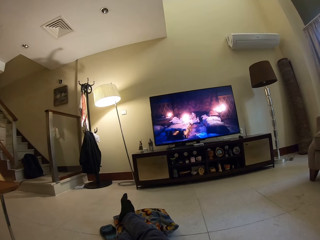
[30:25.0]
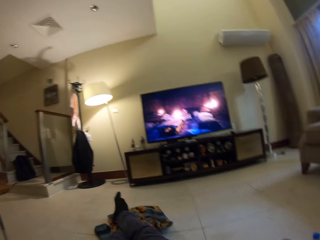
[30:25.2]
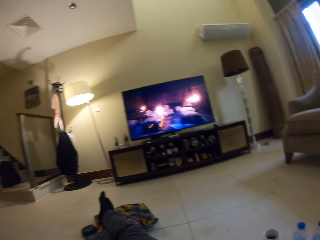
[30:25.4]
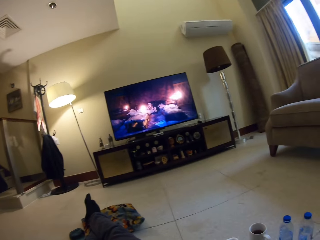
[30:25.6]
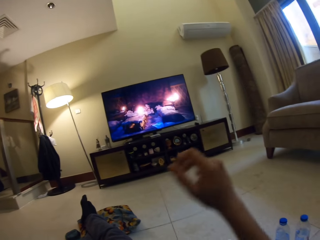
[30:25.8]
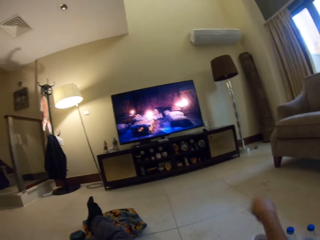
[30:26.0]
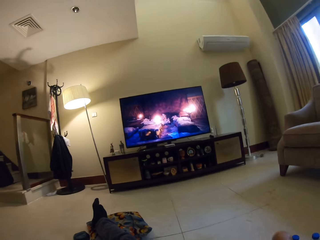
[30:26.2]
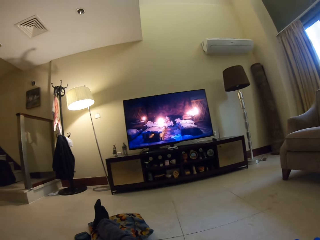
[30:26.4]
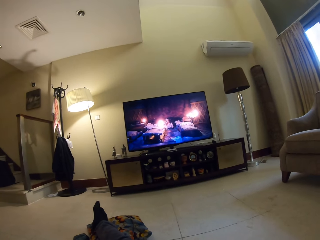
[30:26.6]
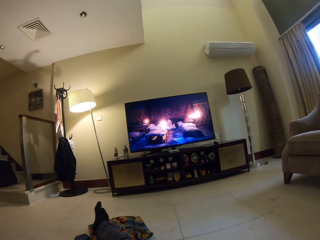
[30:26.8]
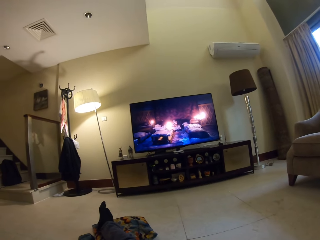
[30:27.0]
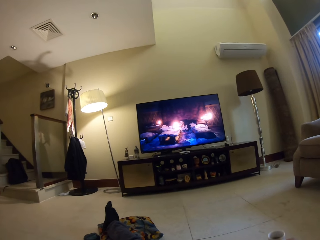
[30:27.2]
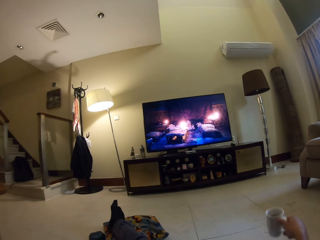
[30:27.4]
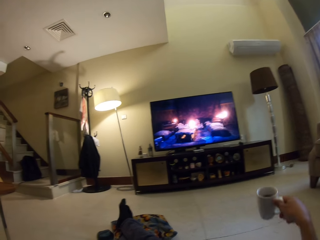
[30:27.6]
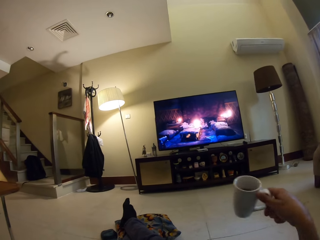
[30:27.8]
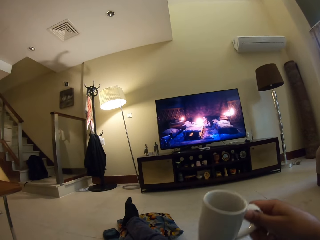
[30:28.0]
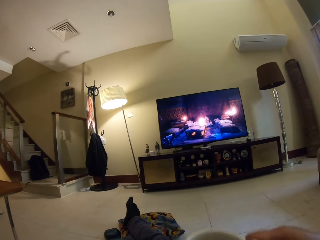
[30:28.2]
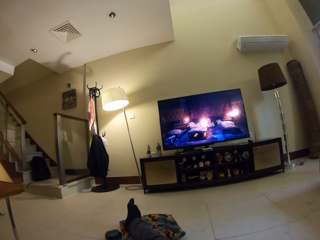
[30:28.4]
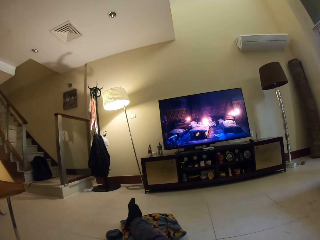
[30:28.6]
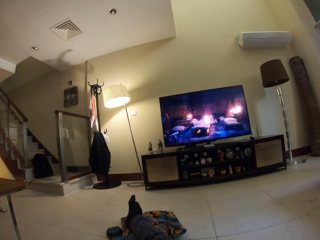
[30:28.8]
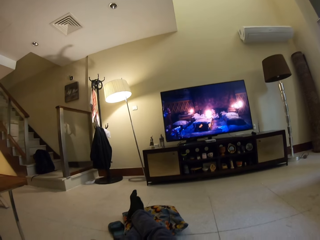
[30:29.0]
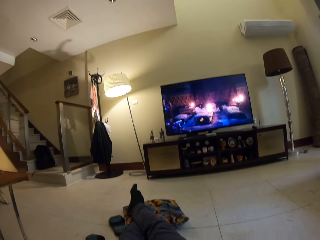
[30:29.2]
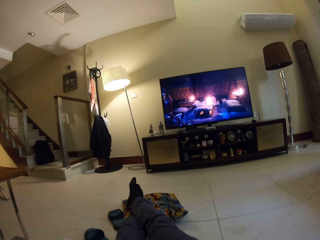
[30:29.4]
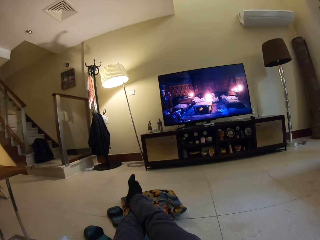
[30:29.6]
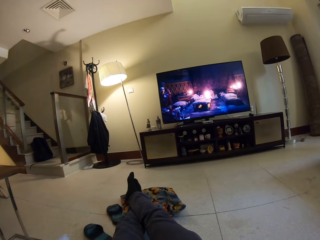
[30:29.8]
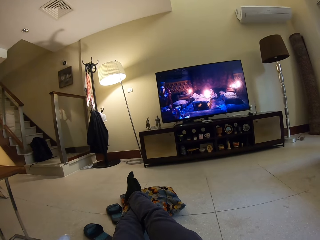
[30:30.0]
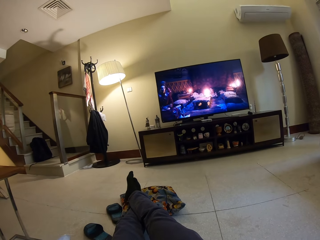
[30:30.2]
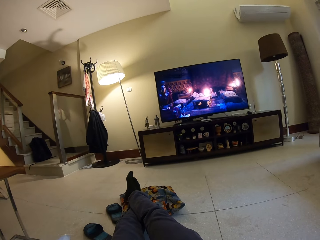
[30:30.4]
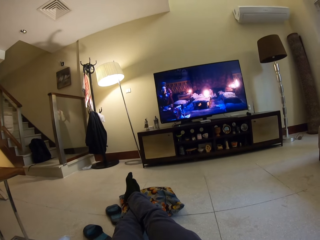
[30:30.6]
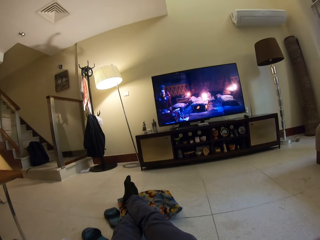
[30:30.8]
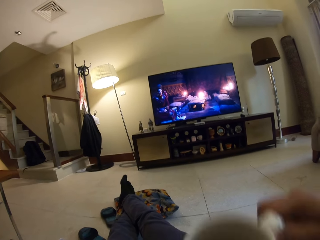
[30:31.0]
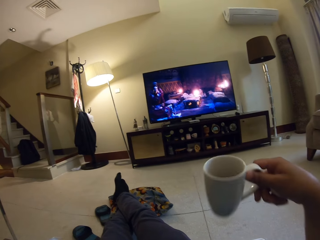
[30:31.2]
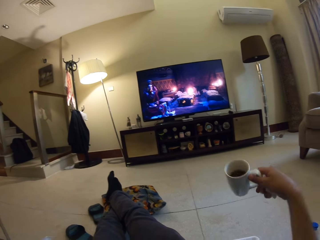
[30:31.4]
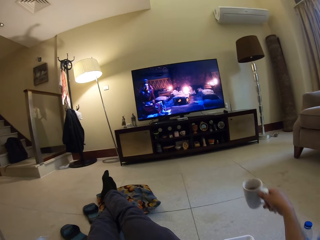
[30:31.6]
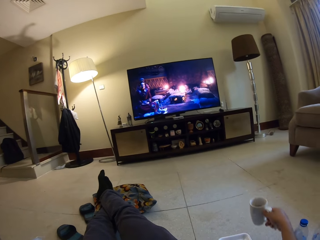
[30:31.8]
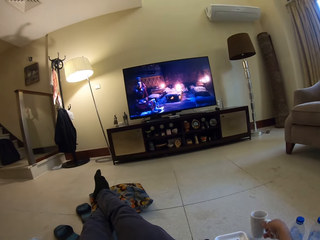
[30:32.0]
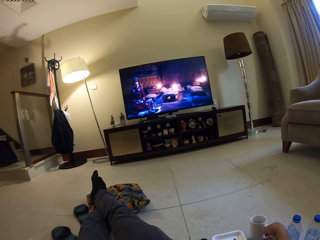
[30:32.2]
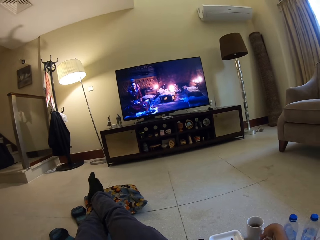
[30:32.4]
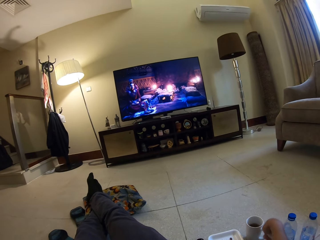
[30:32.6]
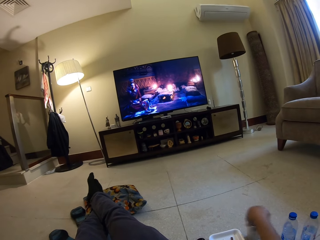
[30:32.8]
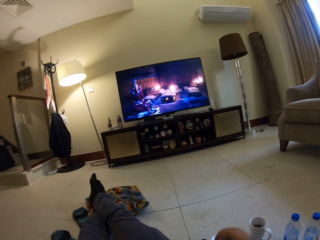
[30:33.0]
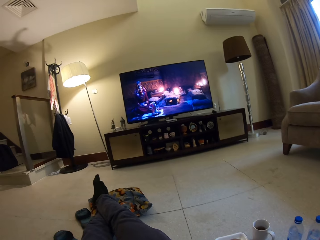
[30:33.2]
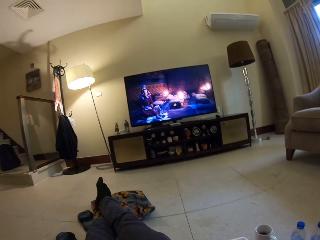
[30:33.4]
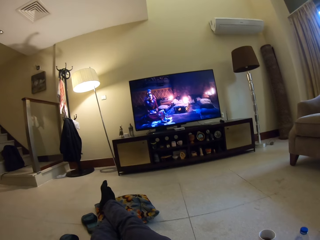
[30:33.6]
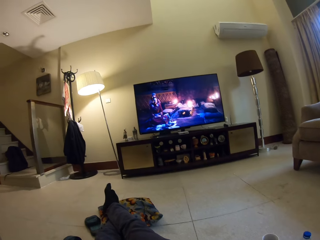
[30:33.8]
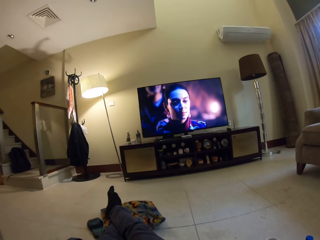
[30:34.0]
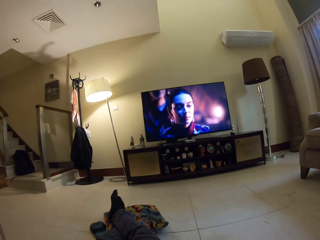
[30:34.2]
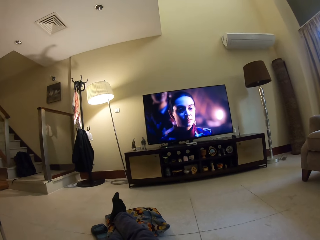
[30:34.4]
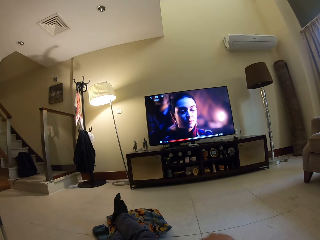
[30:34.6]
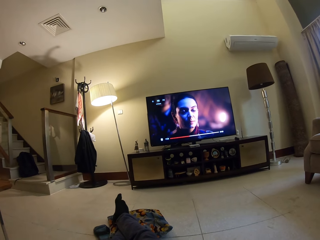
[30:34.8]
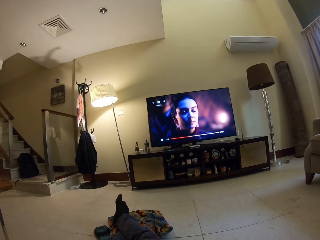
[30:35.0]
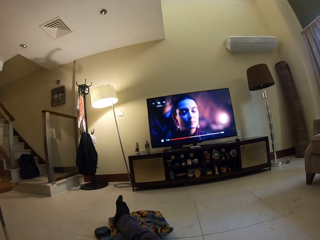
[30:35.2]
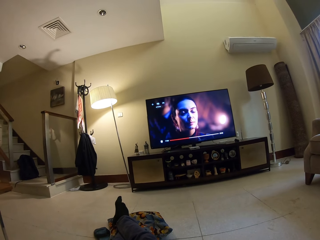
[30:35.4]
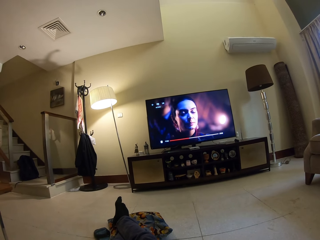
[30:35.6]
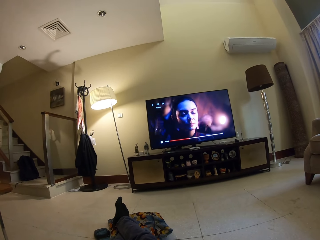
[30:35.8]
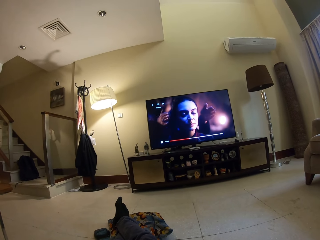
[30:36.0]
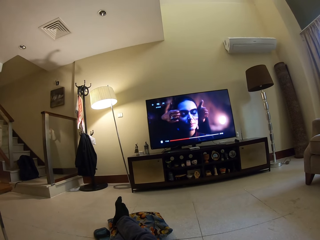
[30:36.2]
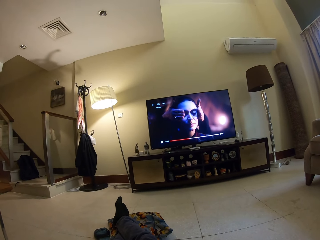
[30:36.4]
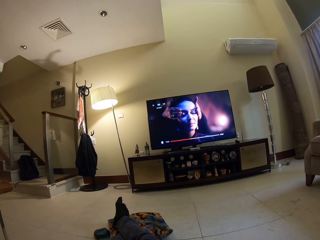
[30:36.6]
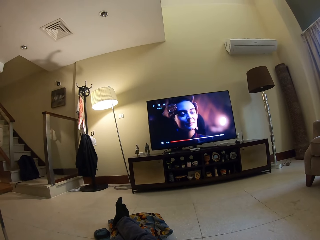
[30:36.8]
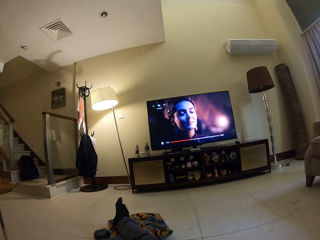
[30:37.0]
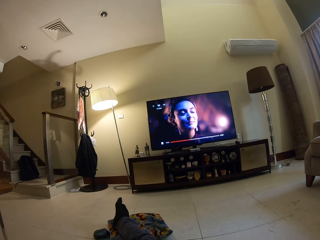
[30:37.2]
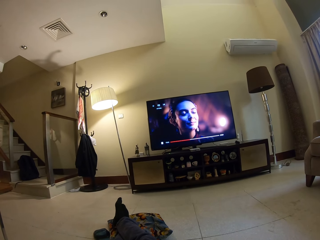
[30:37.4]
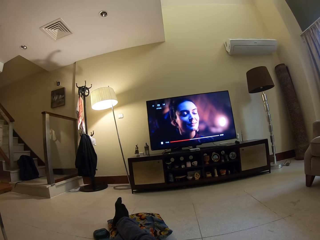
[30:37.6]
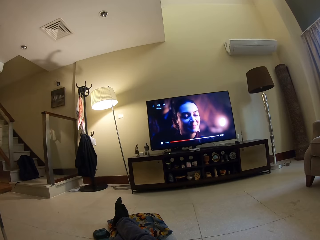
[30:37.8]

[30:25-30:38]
The camera wearer picks up a cup of coffee on the floor. They sip the coffee. They put the cup of coffee on the floor.

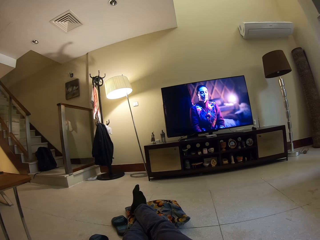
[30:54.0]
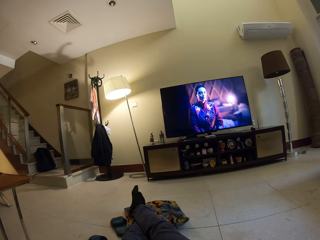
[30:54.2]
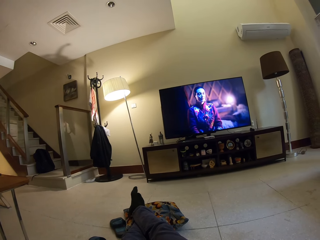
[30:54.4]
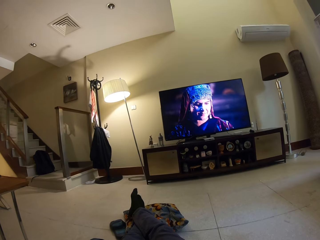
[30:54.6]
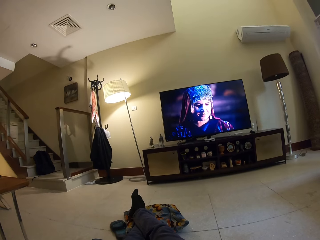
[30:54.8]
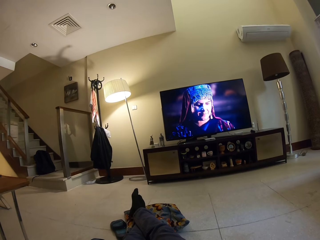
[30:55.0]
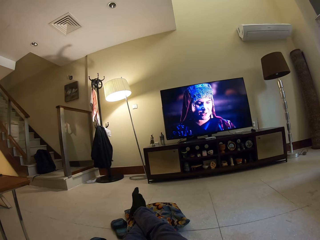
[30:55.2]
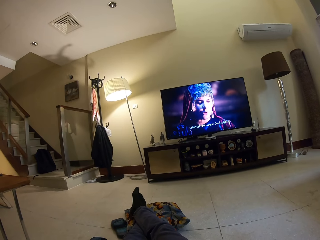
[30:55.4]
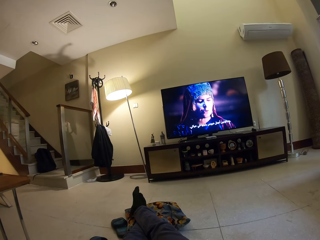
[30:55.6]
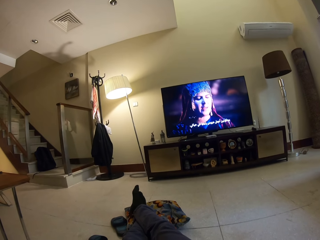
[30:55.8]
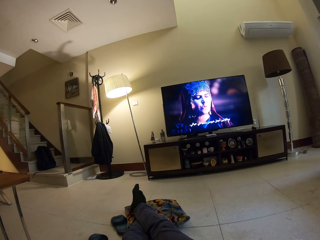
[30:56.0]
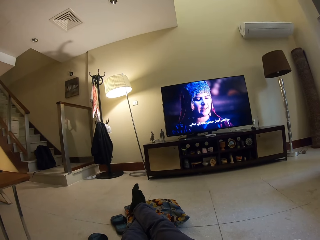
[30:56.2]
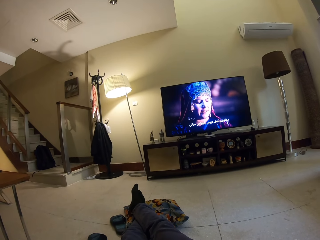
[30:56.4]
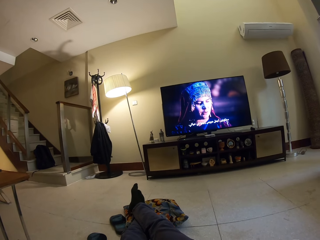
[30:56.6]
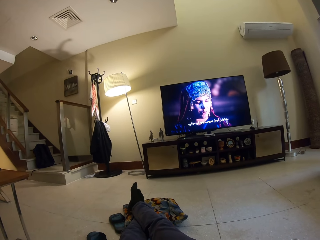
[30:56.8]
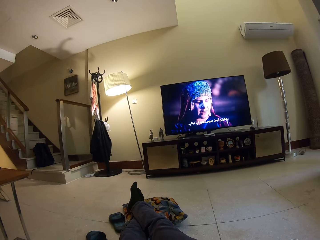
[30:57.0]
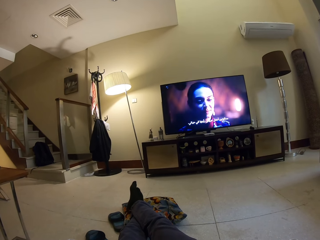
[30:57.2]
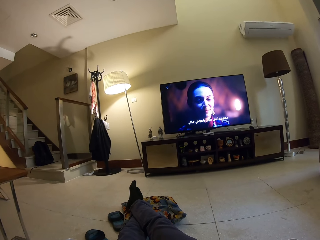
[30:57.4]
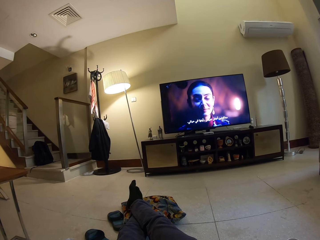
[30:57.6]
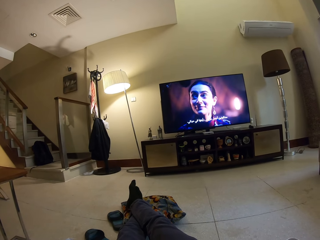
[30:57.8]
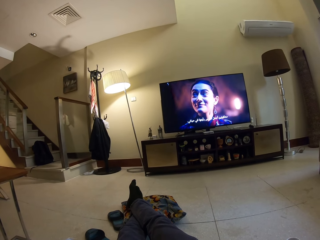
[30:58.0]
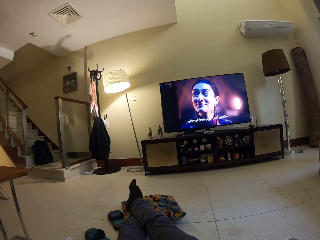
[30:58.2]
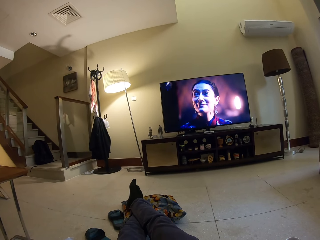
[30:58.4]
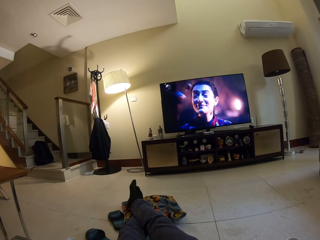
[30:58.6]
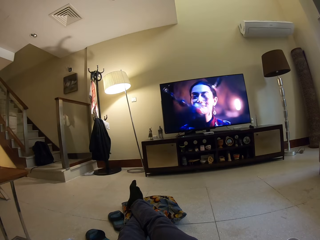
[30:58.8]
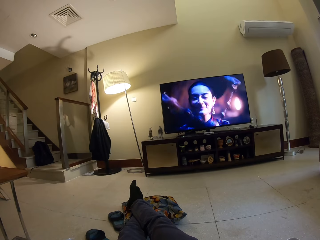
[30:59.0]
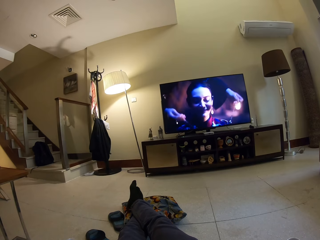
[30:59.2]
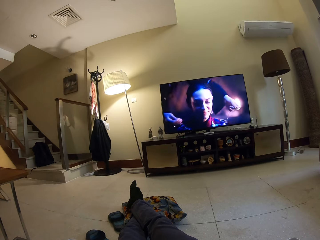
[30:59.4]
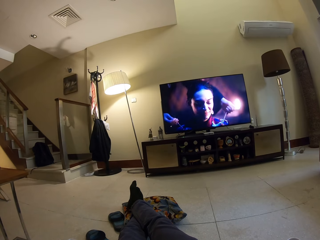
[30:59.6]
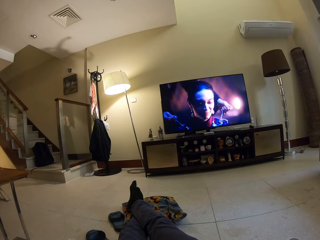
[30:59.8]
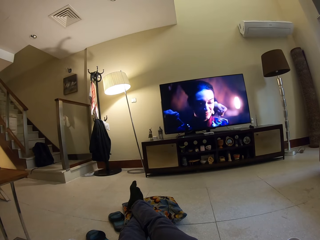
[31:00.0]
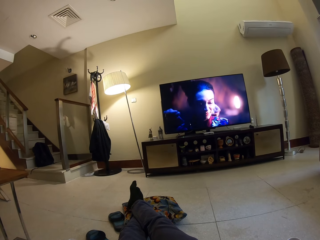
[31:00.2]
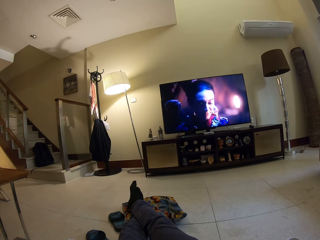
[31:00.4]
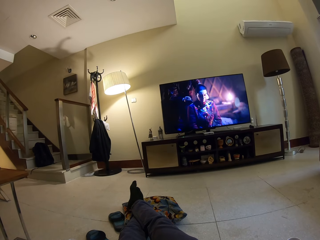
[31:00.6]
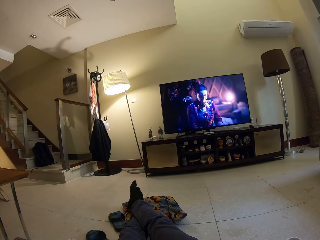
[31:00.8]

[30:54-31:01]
The camera wearer clears his throat.

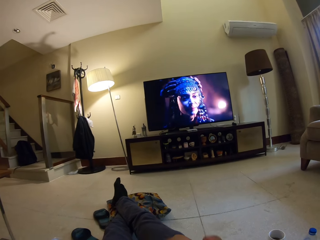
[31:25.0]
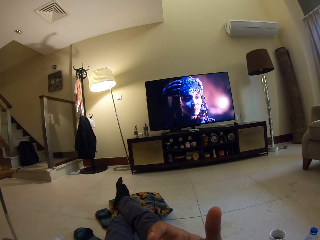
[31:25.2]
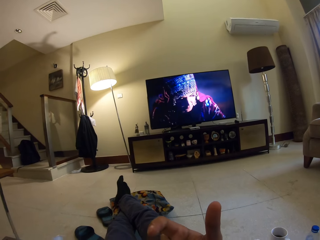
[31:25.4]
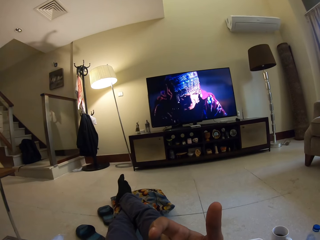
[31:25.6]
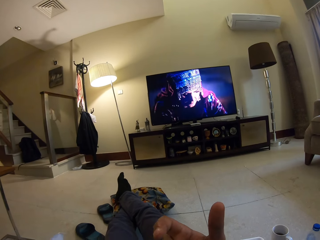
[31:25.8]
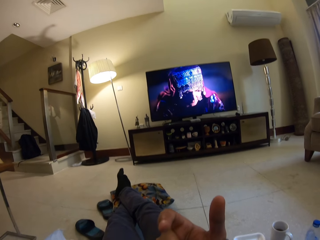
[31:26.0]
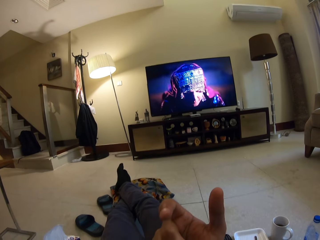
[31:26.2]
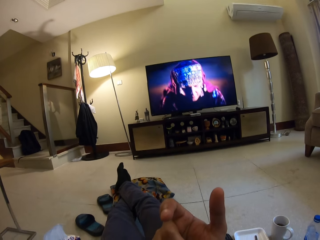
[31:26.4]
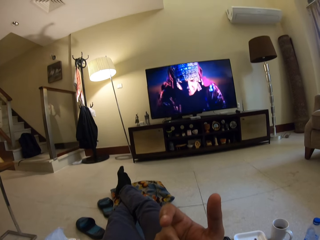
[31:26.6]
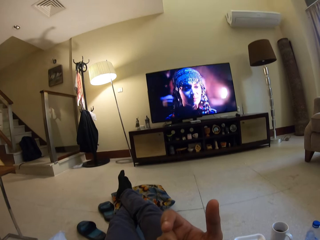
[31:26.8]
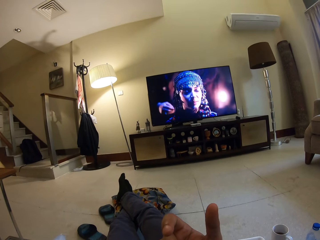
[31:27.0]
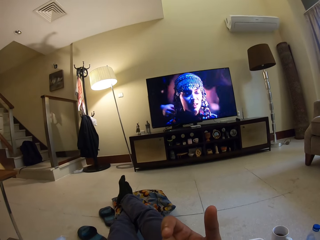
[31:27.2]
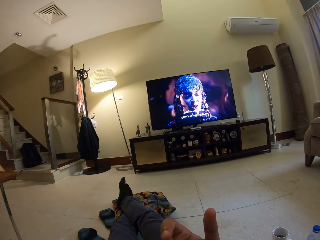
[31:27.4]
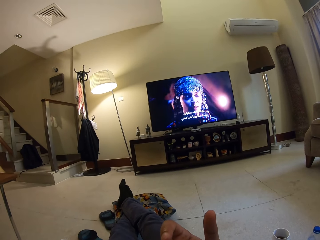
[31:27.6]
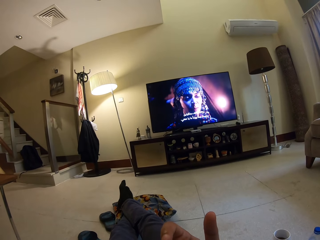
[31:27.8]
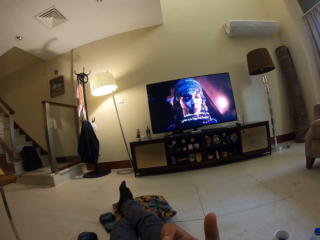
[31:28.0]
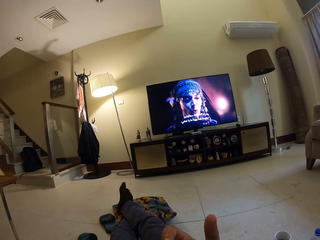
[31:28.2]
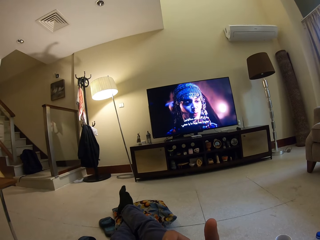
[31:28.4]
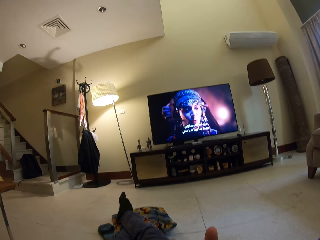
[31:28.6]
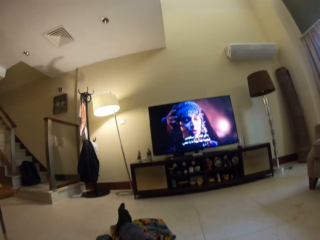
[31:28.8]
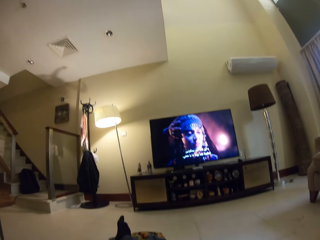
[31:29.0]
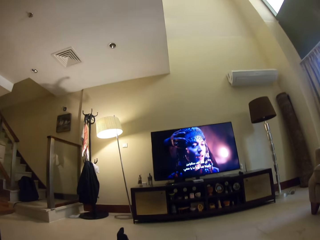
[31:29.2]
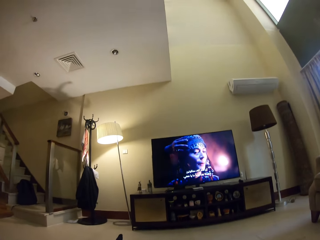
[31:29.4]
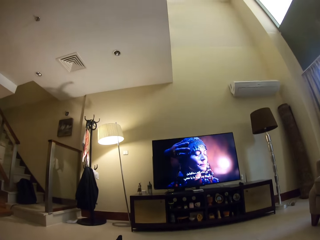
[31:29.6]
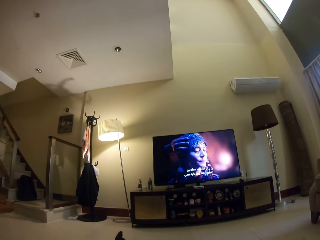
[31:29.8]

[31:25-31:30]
The camera wearer moves his fingers.
